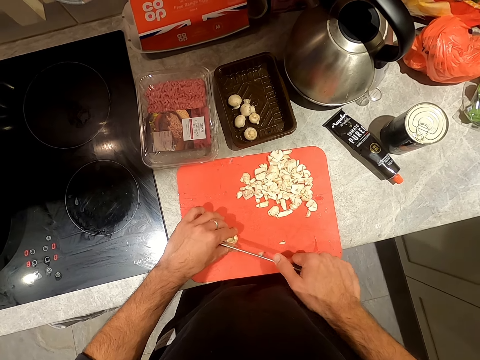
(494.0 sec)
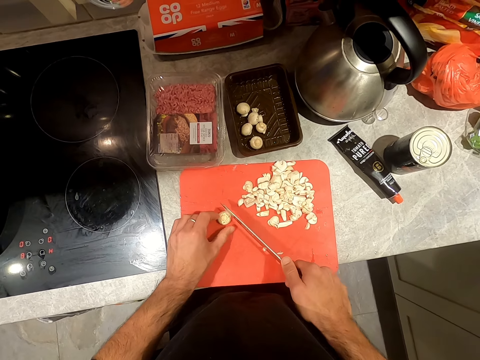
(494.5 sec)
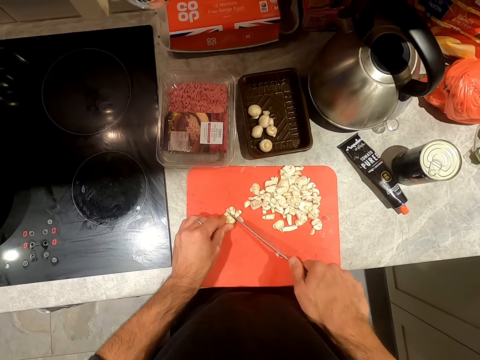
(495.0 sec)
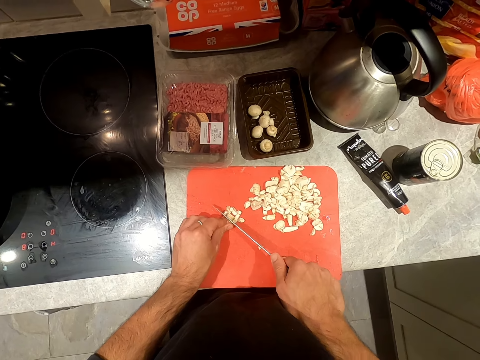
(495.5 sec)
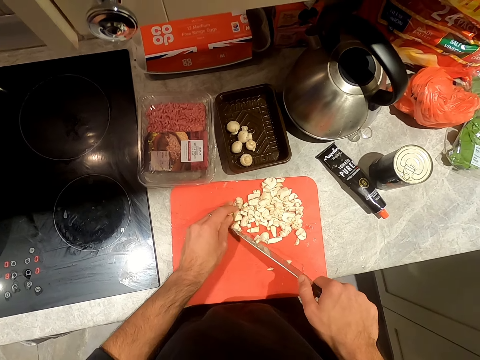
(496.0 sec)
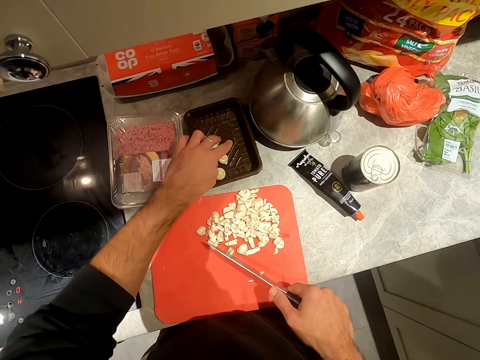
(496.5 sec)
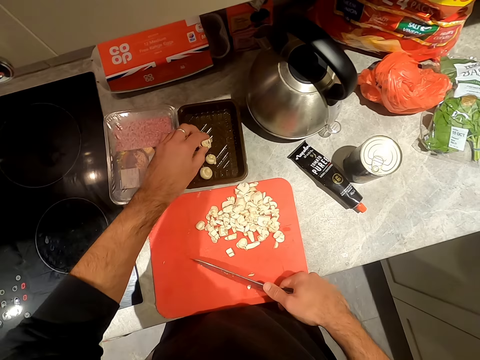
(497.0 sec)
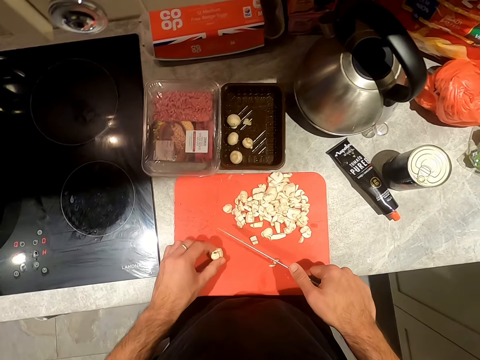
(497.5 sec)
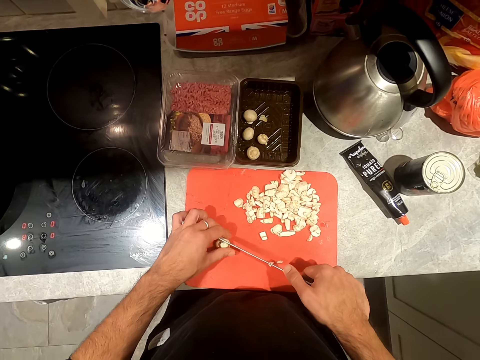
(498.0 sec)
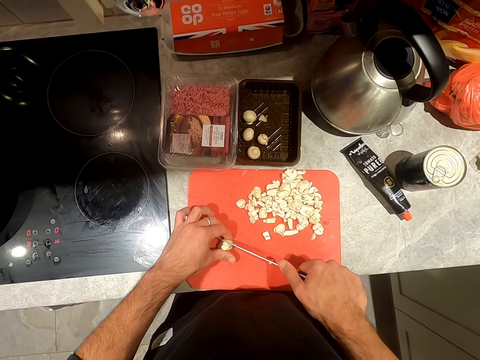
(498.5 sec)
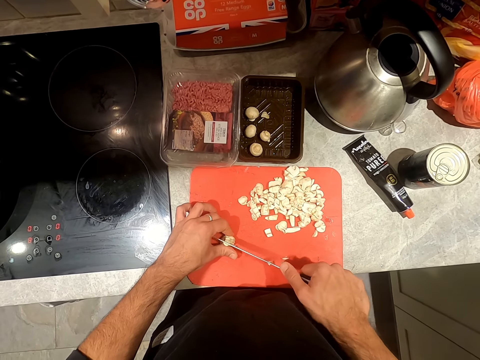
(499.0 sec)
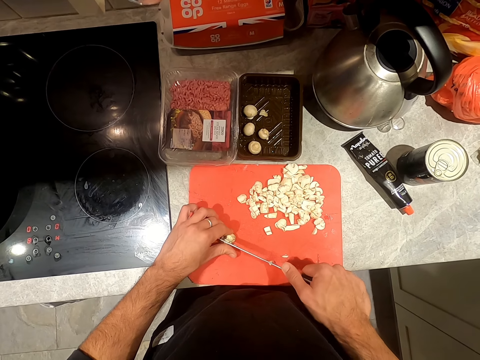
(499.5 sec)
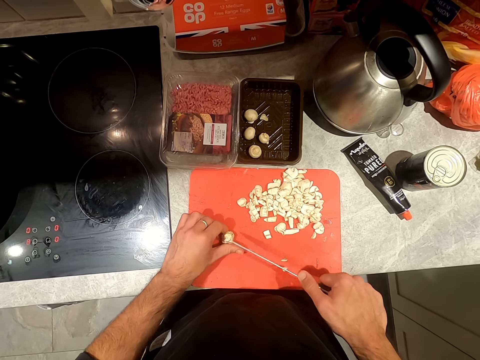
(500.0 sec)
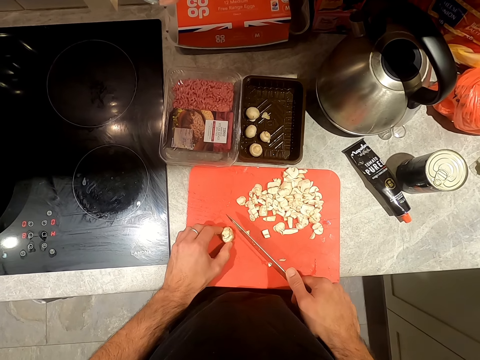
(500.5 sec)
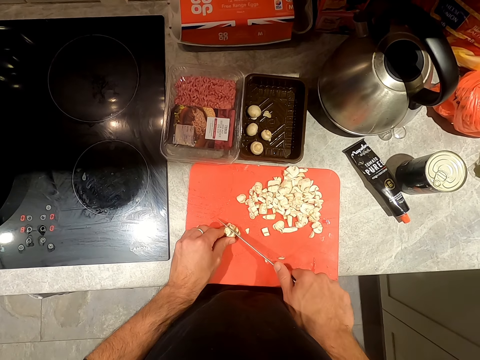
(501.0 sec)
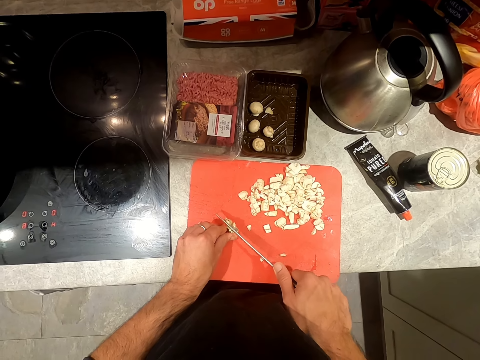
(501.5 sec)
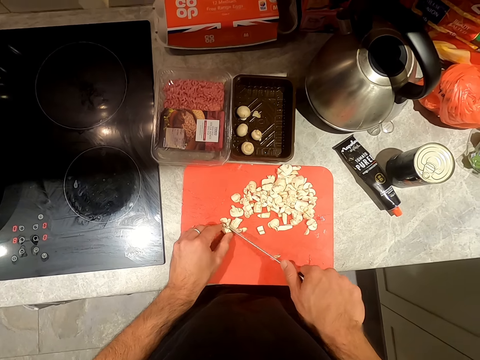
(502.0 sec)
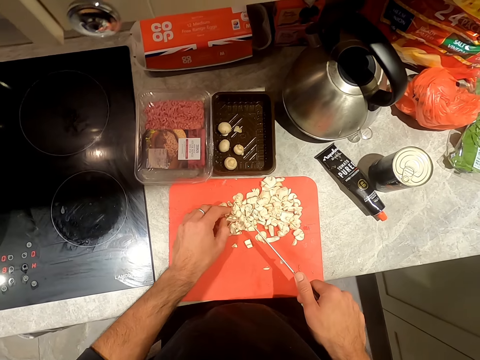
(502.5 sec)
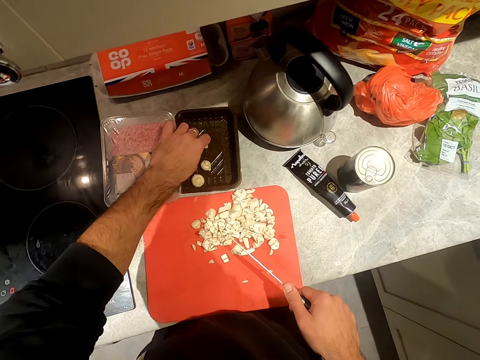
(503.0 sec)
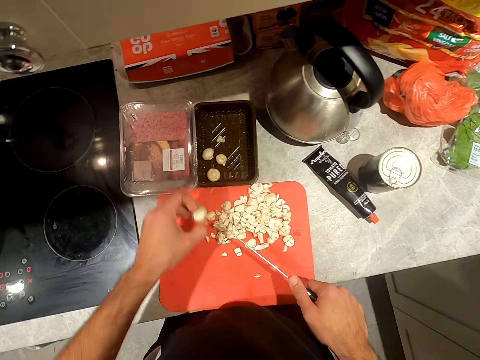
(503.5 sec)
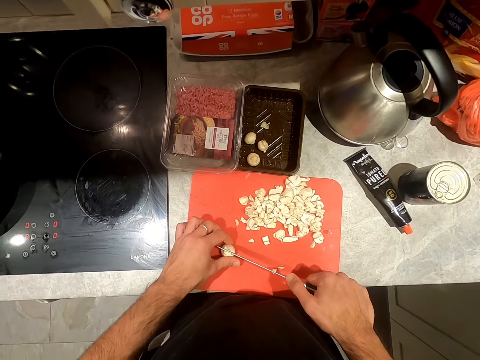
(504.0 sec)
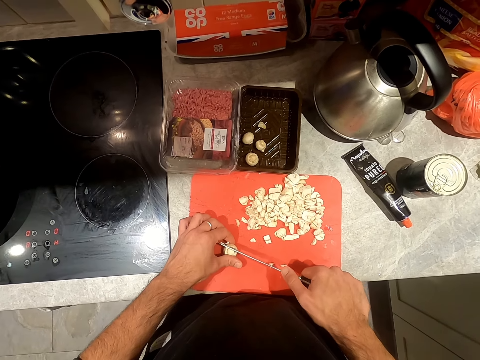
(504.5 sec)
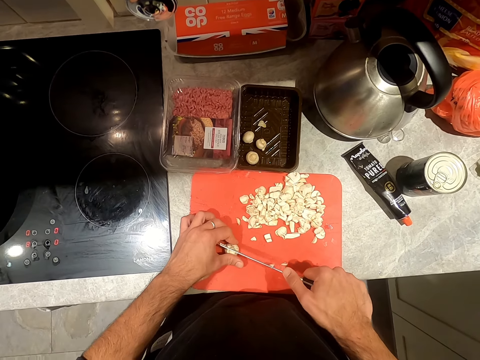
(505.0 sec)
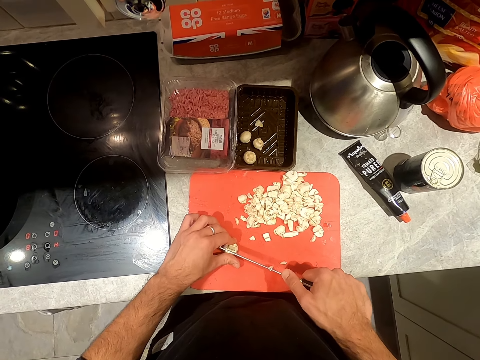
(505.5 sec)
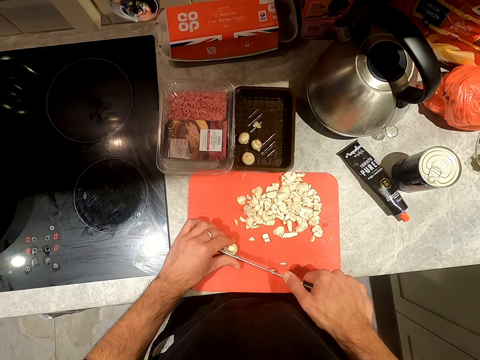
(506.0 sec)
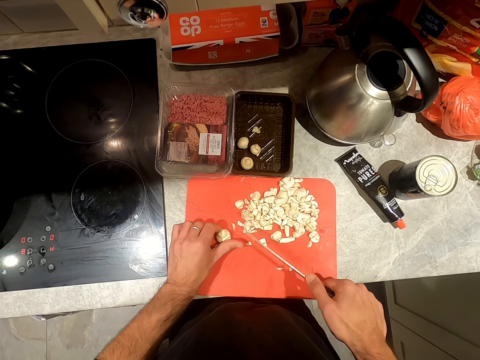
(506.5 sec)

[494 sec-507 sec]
The camera wearer chops something. They pick up an object and place the object on the chopping board. They cut something. They chop something. They pick up an object and place the object on the chopping board. They cut something.

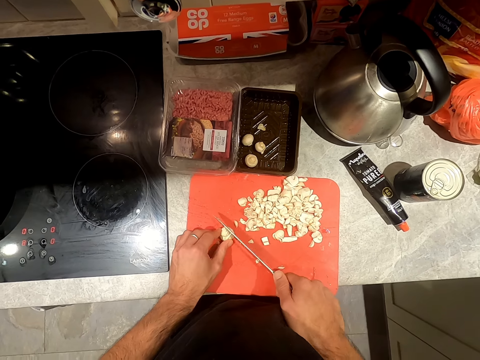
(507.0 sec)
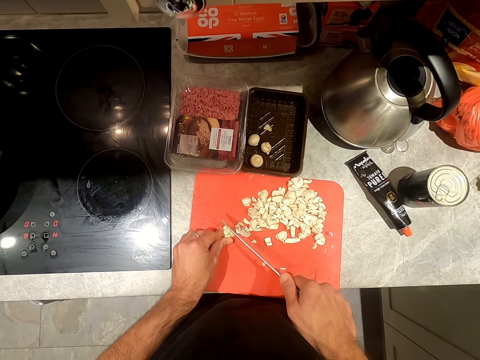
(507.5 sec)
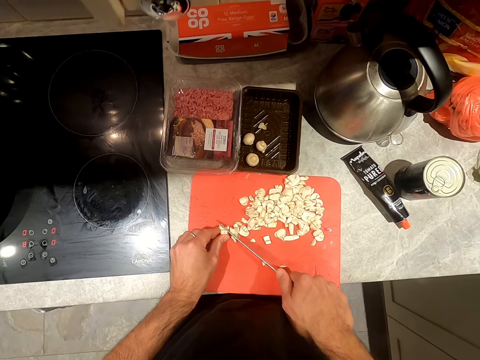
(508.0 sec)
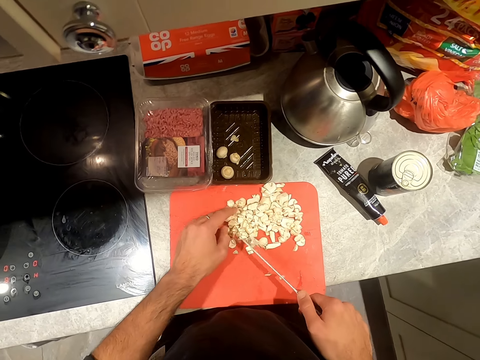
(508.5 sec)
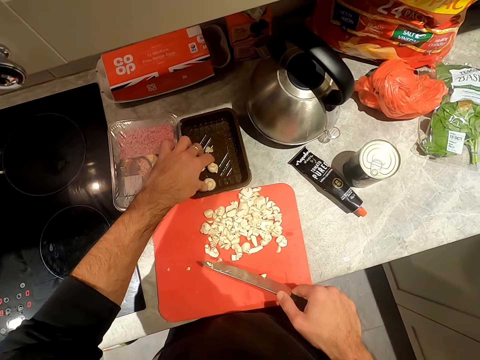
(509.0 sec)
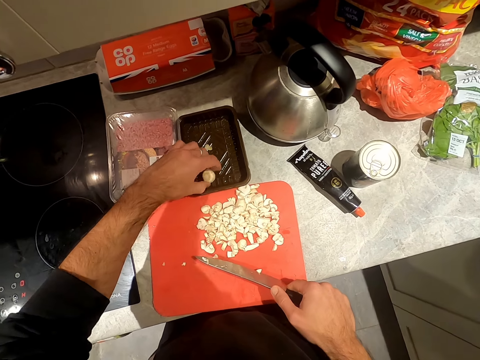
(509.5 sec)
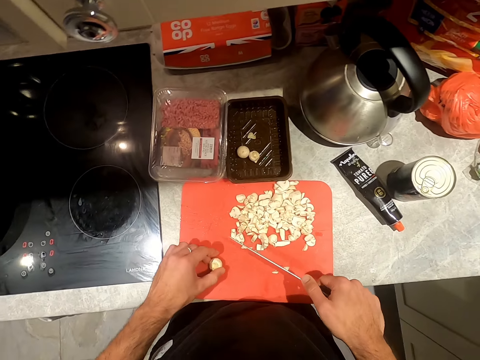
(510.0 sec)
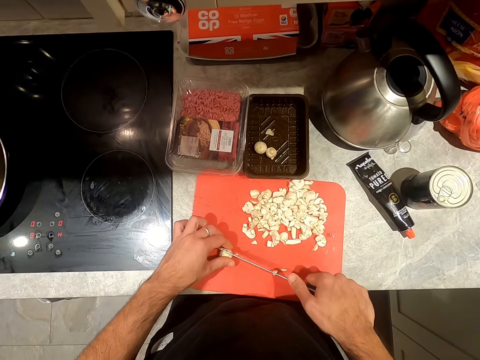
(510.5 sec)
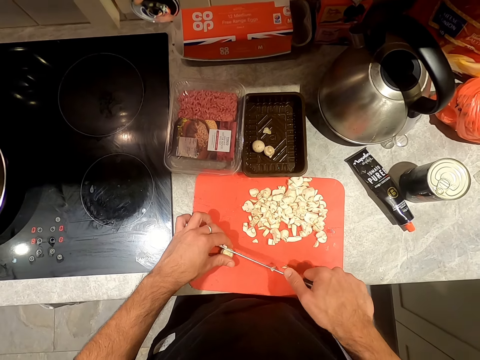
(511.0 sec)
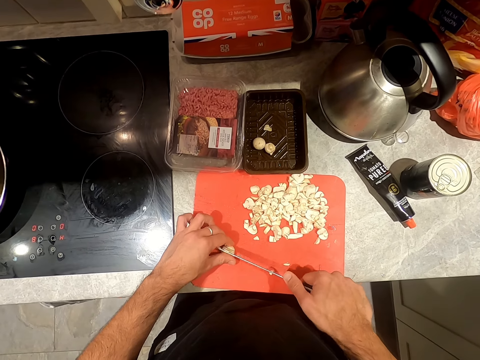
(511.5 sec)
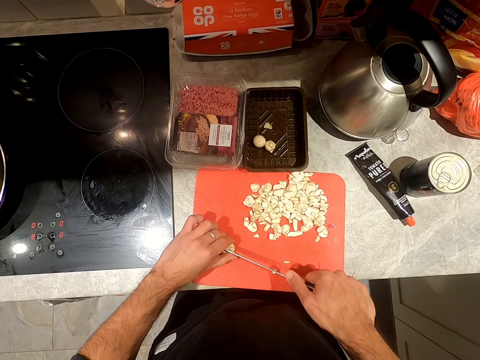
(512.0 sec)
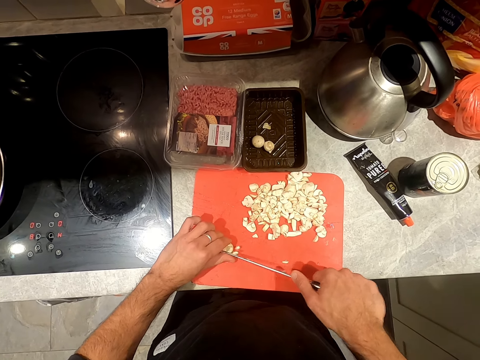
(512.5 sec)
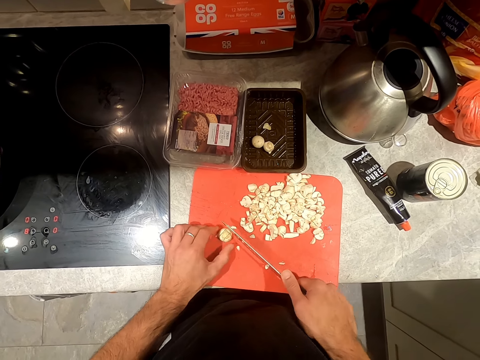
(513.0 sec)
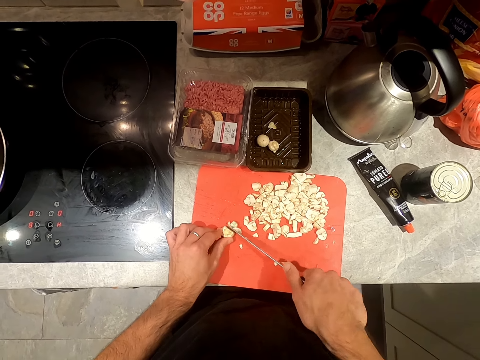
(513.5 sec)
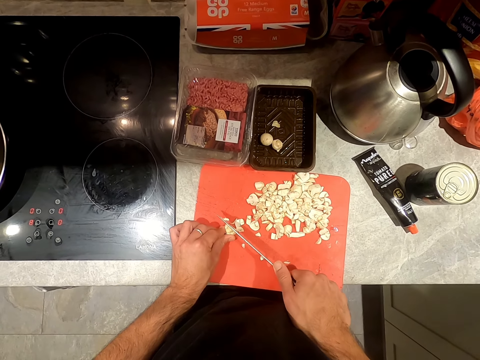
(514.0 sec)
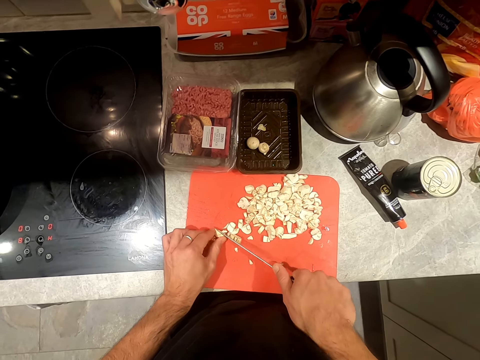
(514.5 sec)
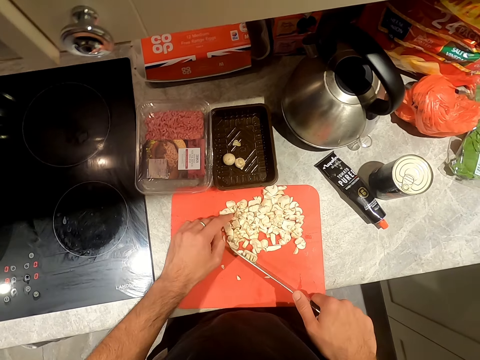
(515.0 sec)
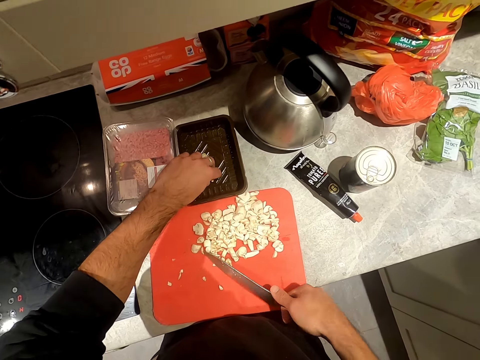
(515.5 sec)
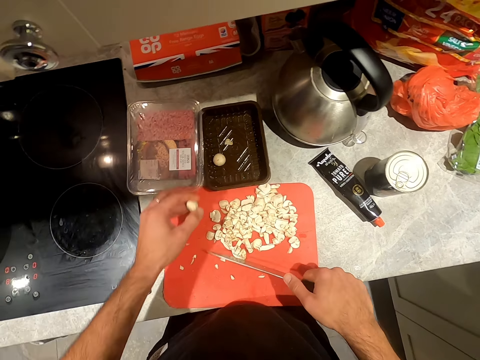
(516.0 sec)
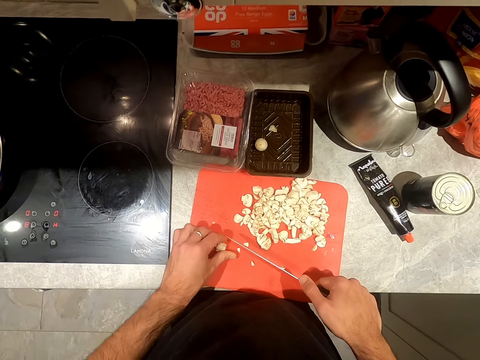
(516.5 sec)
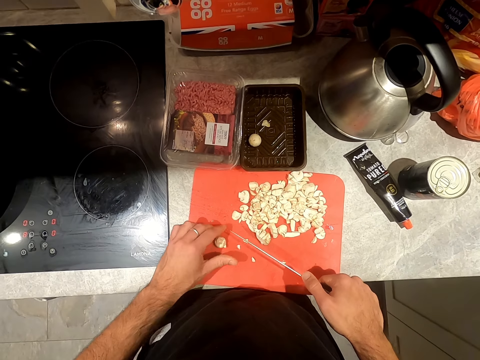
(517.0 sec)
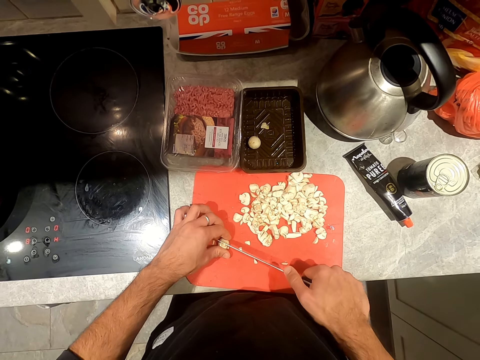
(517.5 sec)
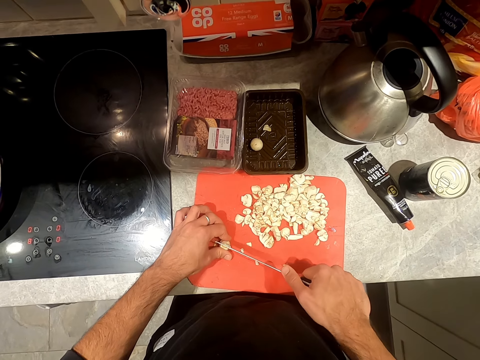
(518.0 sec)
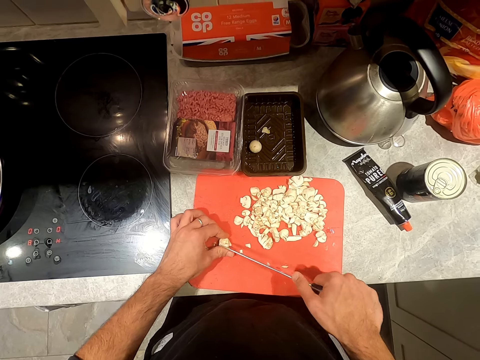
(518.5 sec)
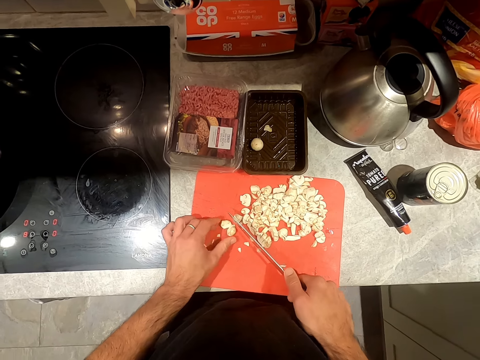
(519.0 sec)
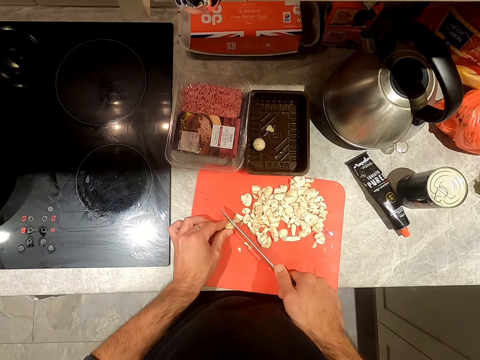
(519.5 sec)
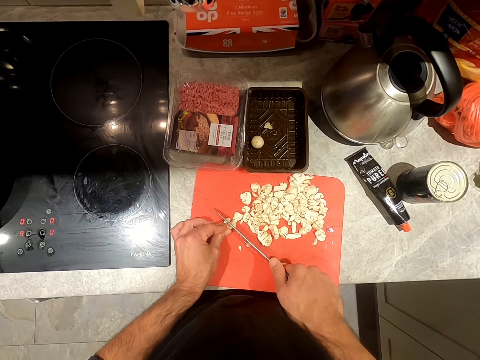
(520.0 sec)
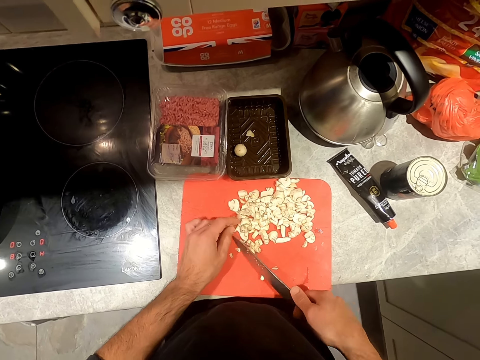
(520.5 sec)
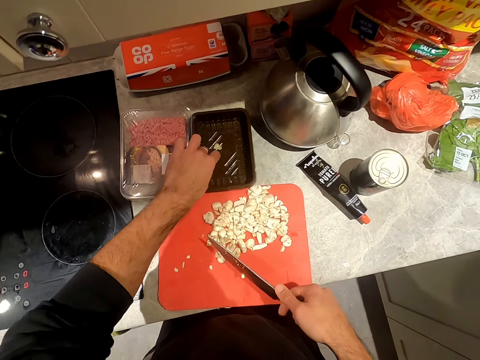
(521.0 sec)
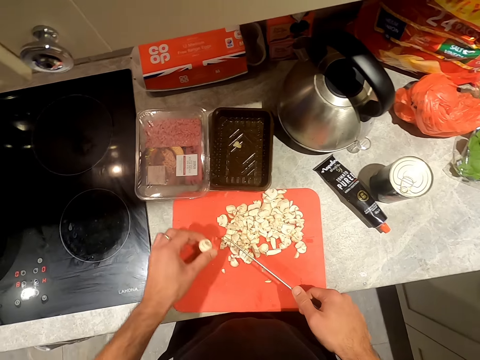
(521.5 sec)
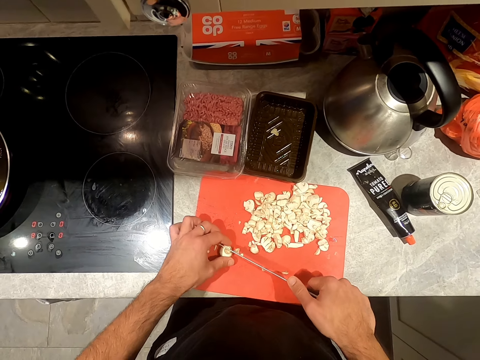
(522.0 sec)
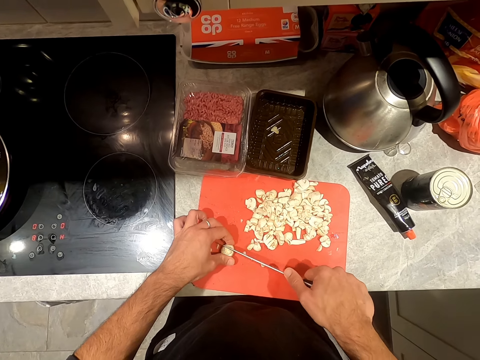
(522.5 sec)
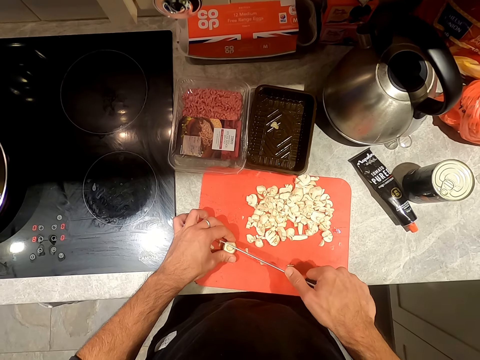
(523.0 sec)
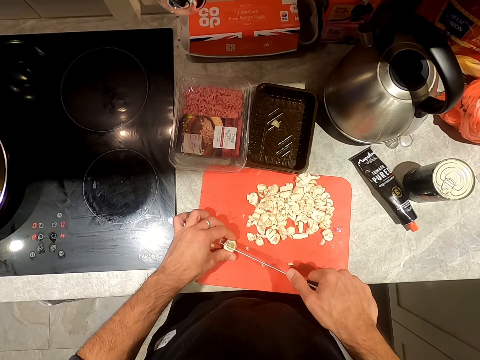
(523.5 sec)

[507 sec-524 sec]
The camera wearer chops something. They pick up an object and place the object on the chopping board. They cut something. They chop something. They pick up an object and place the object on the chopping board. They cut something. They chop something. They pick up an object and place the object on the chopping board. They cut something.
